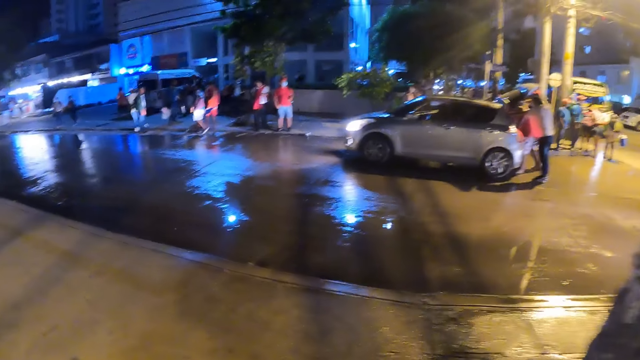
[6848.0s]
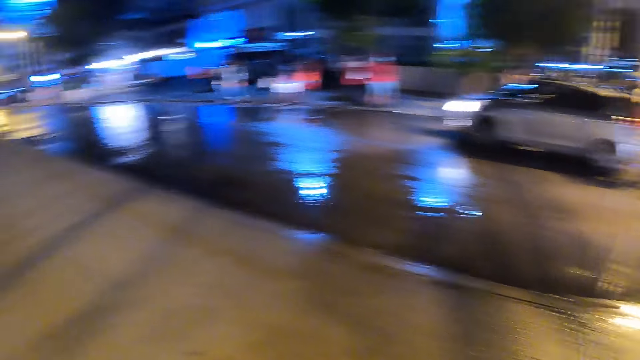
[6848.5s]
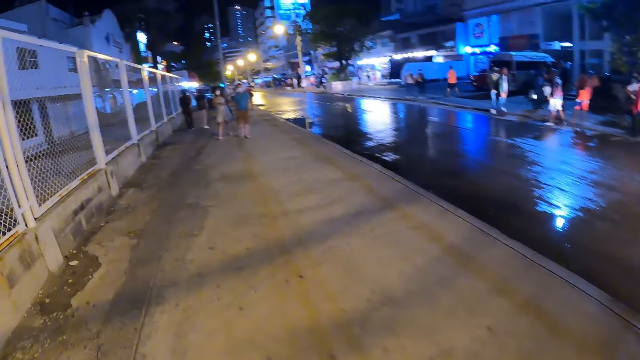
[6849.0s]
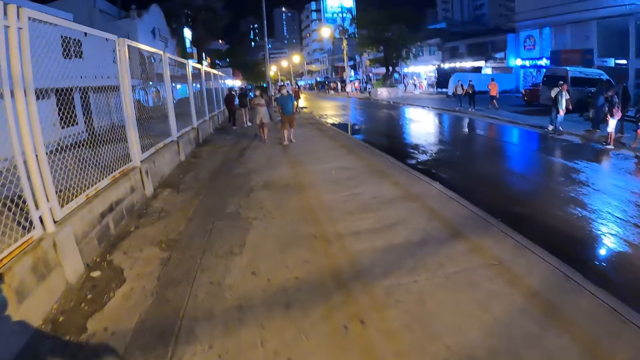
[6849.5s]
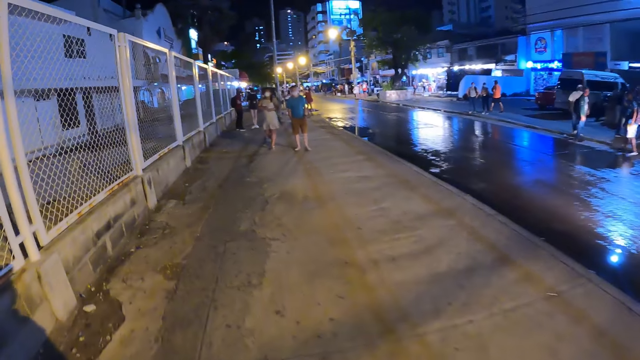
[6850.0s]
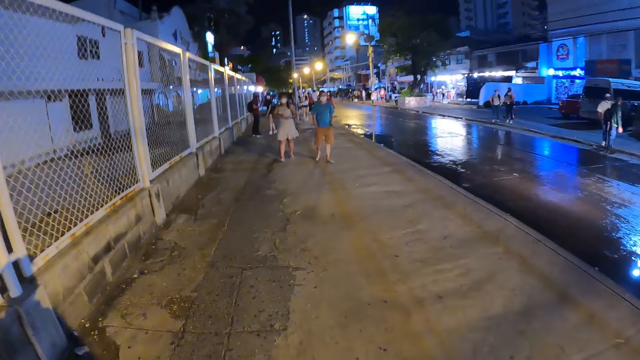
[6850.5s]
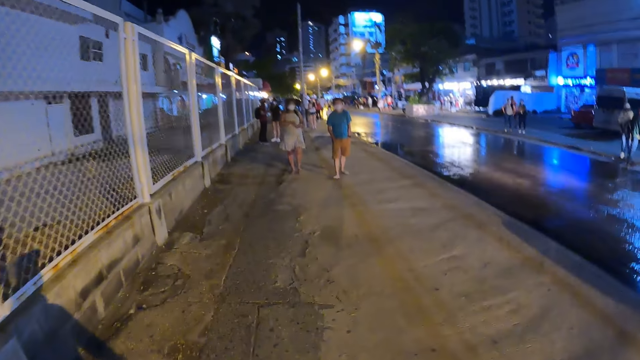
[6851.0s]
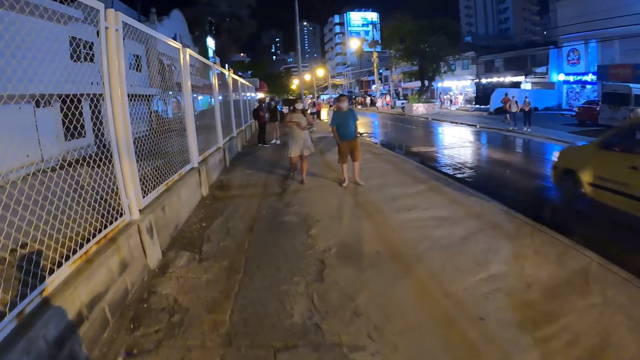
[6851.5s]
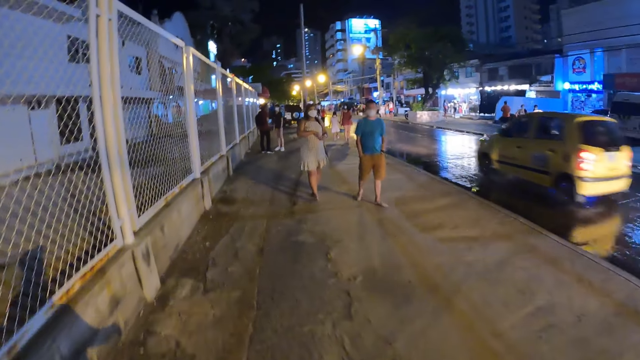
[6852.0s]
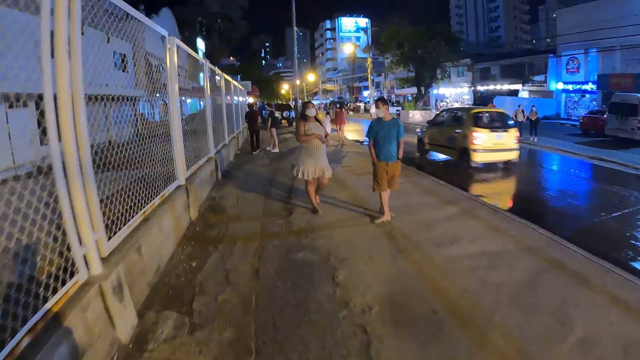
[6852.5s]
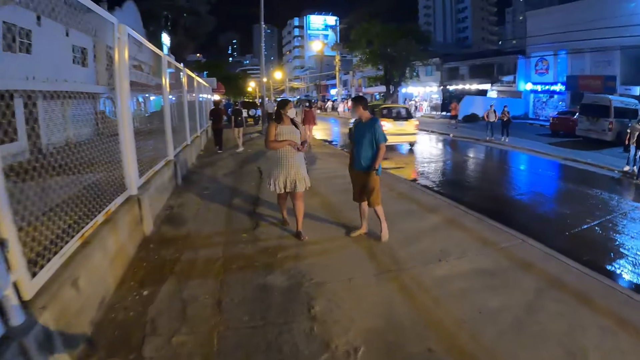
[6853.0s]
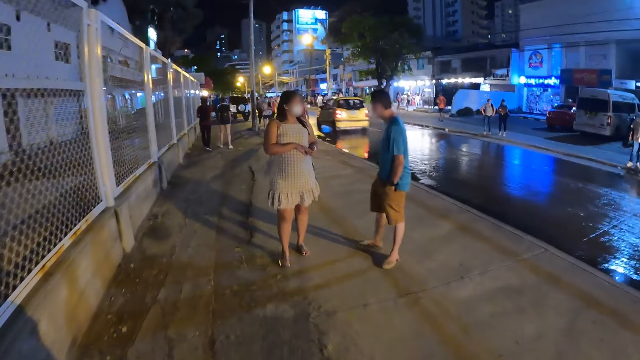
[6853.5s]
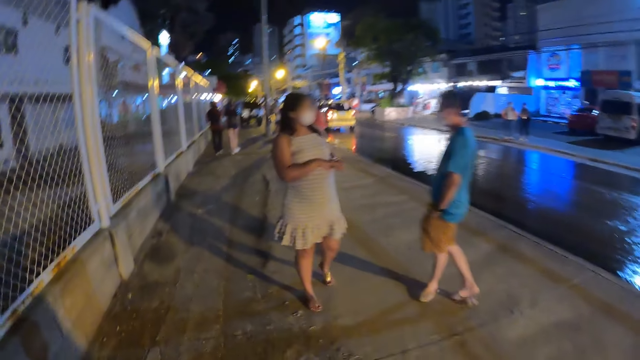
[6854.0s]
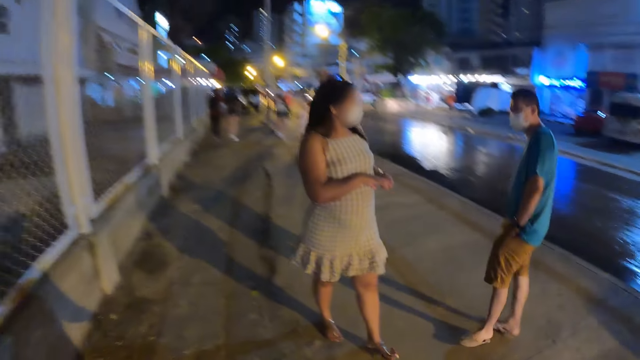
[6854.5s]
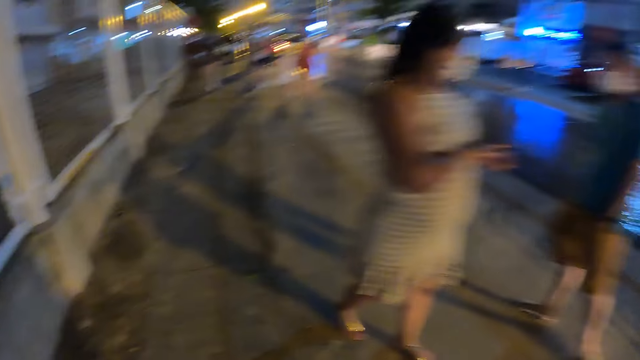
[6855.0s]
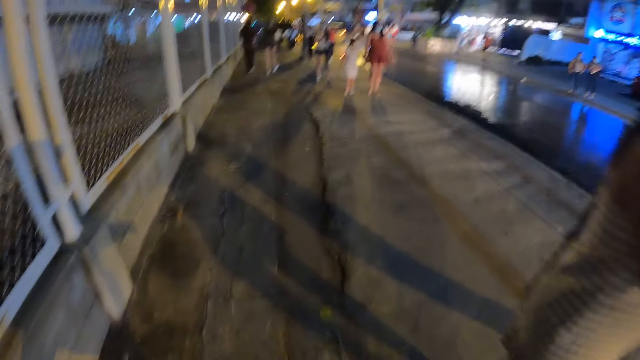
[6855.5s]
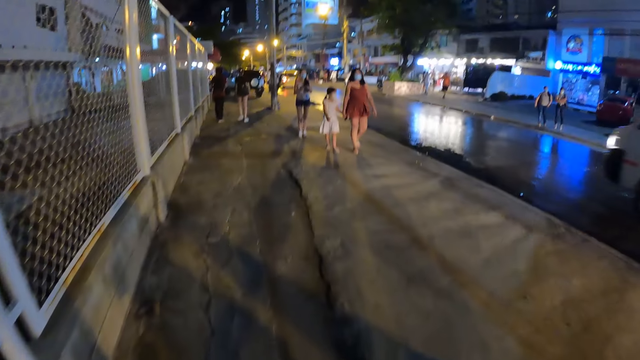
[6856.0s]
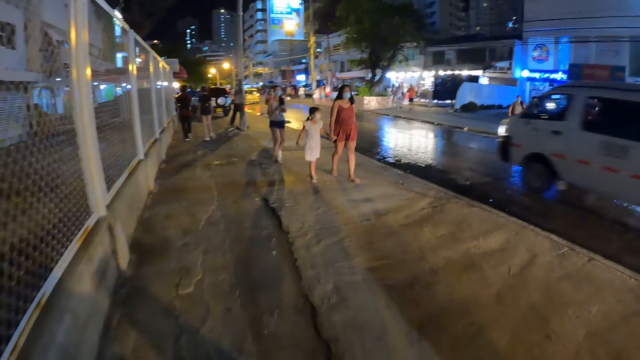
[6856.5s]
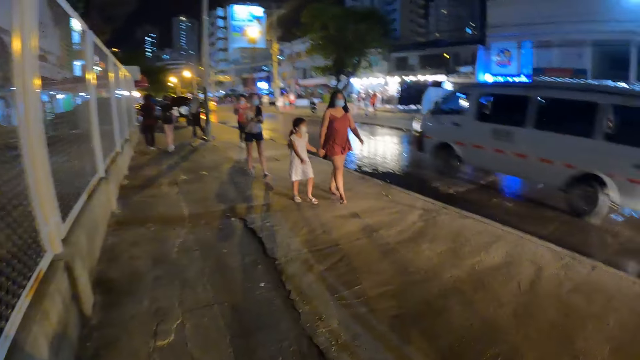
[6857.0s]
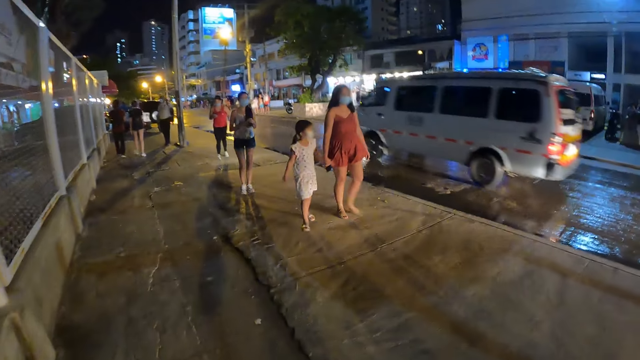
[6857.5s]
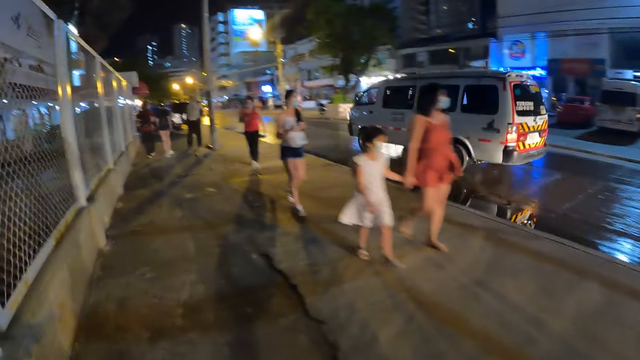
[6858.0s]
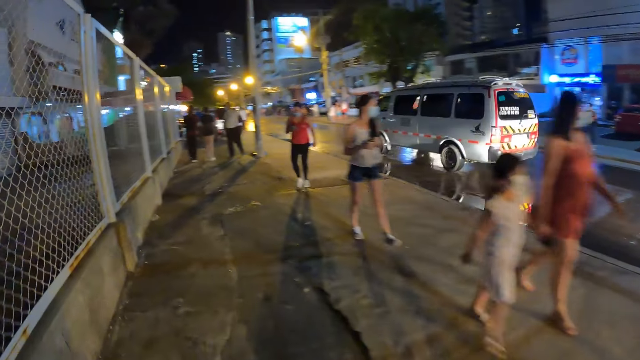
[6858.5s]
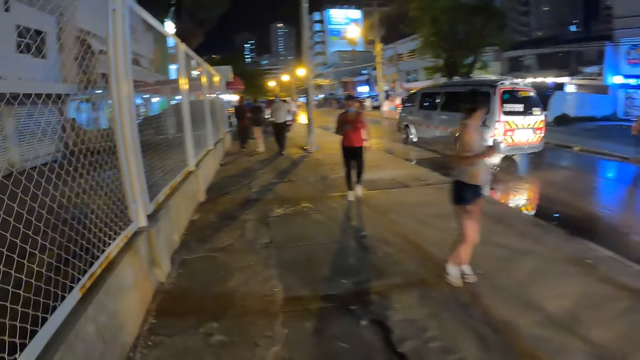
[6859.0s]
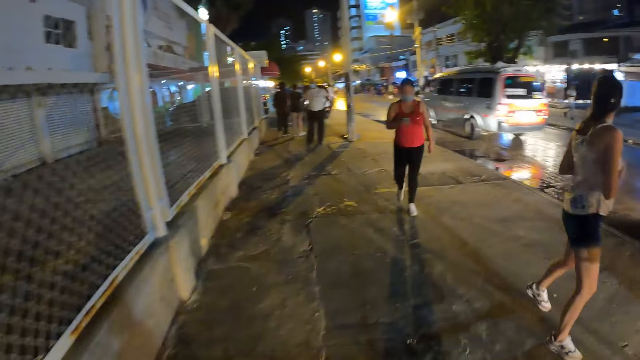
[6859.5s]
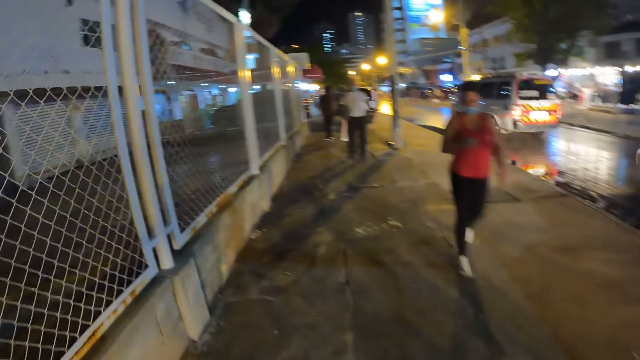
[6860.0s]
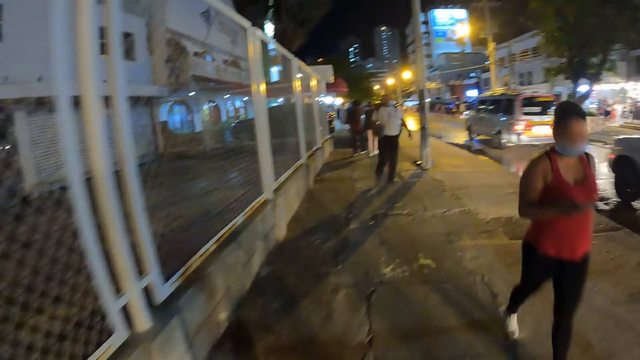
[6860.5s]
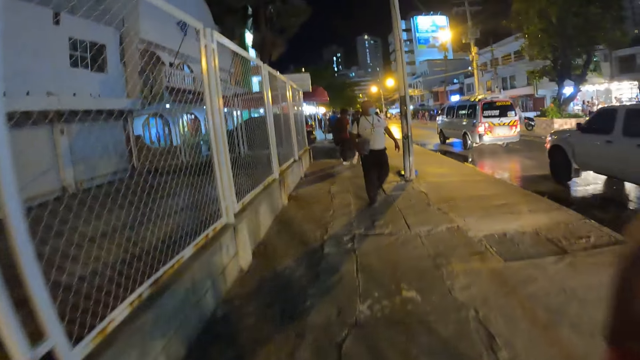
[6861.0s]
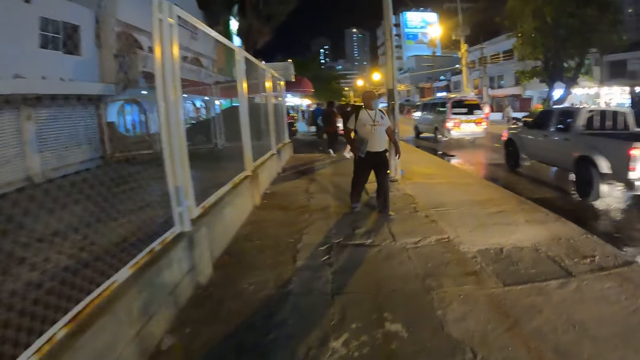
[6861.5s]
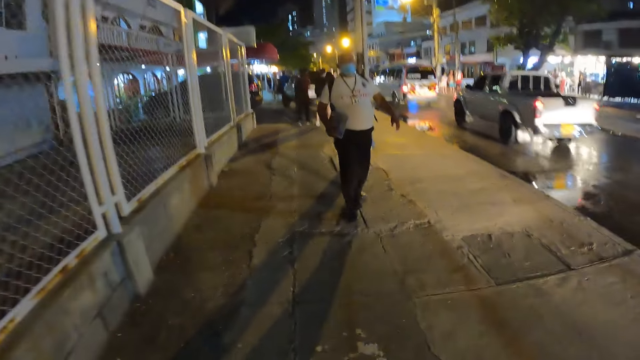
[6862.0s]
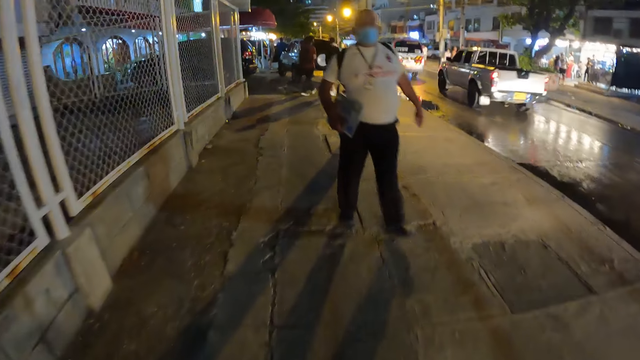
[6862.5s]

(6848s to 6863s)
A yellow car drives past the camera wearer. A white bus drives past the camera wearer. A white truck drives past the camera wearer.

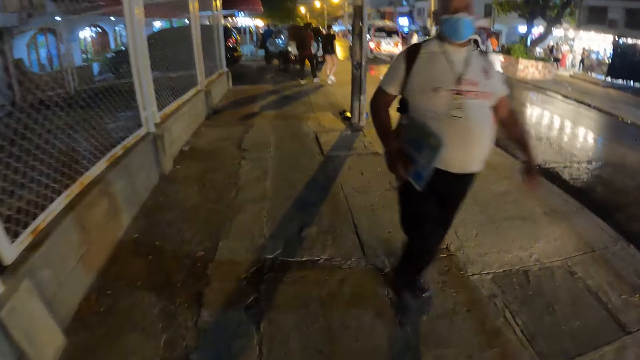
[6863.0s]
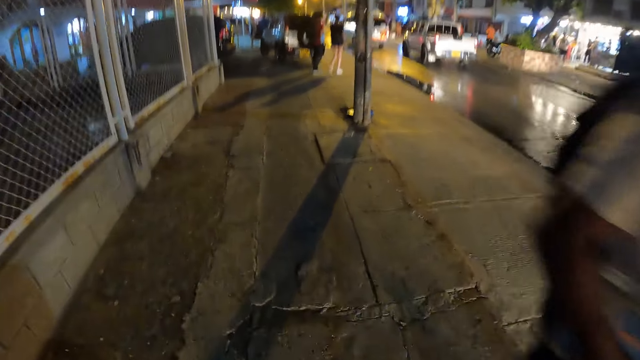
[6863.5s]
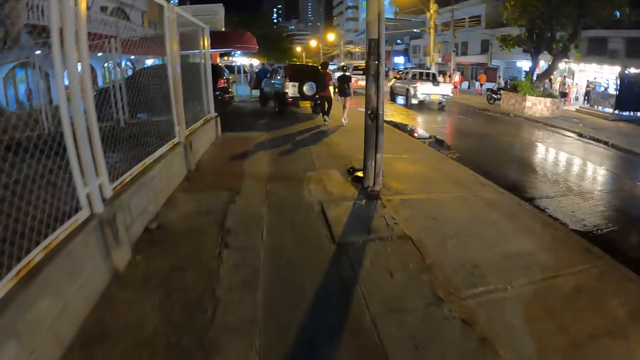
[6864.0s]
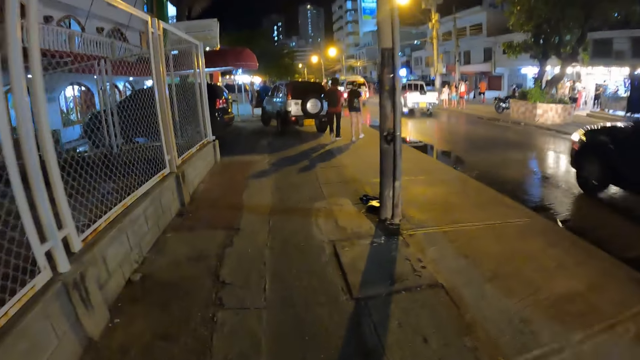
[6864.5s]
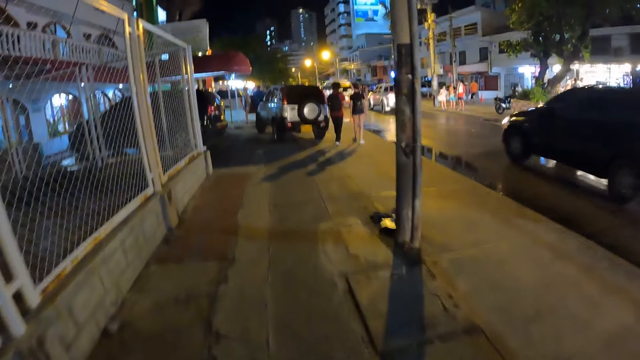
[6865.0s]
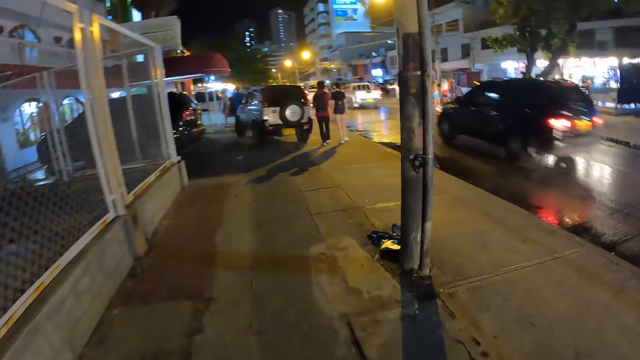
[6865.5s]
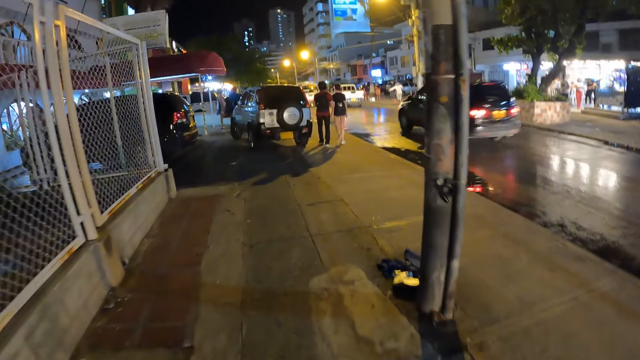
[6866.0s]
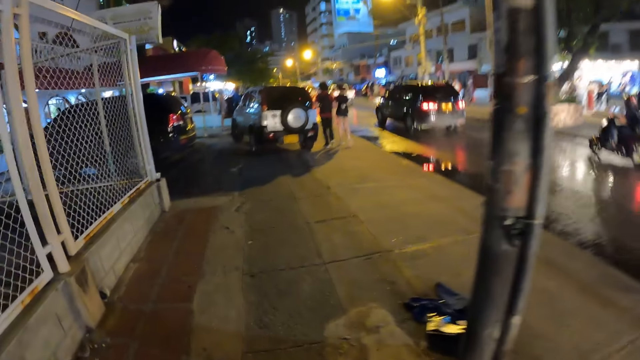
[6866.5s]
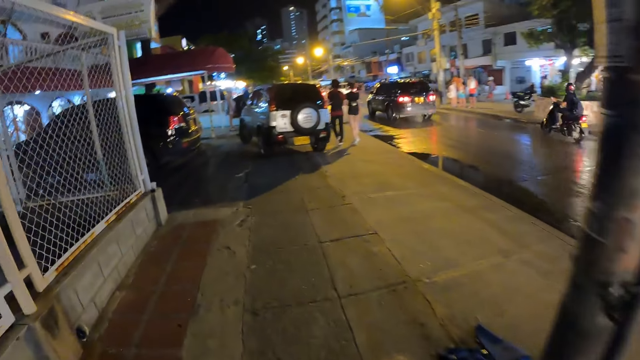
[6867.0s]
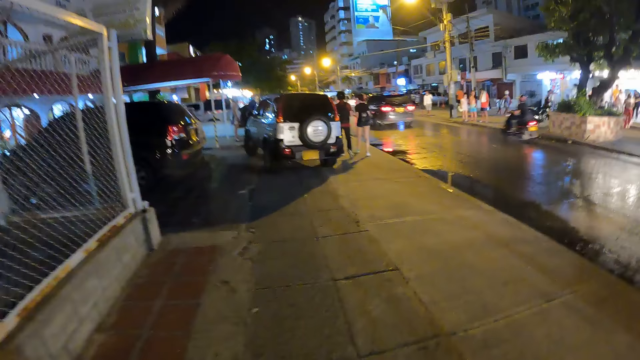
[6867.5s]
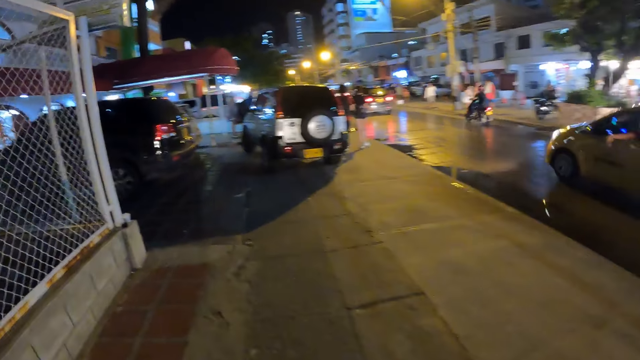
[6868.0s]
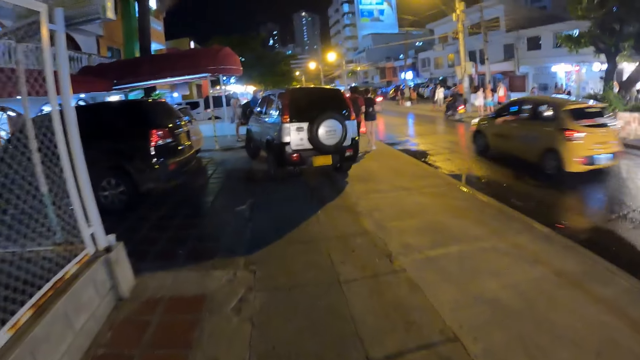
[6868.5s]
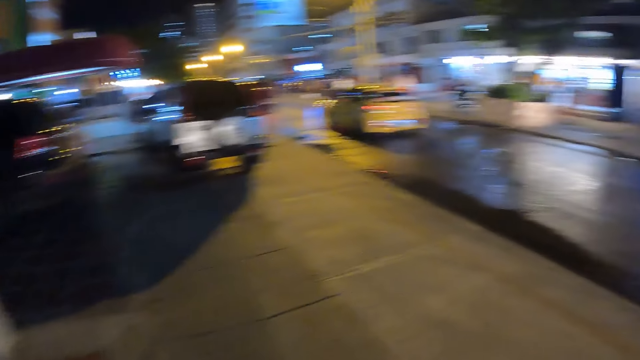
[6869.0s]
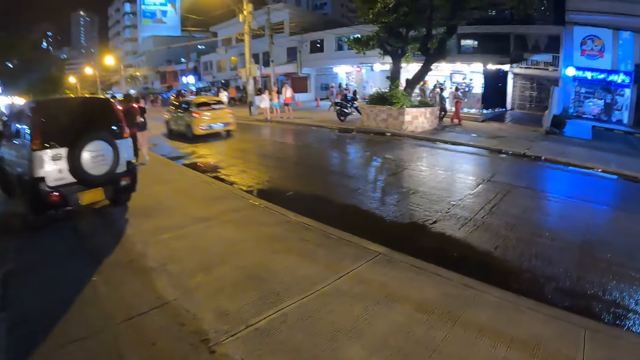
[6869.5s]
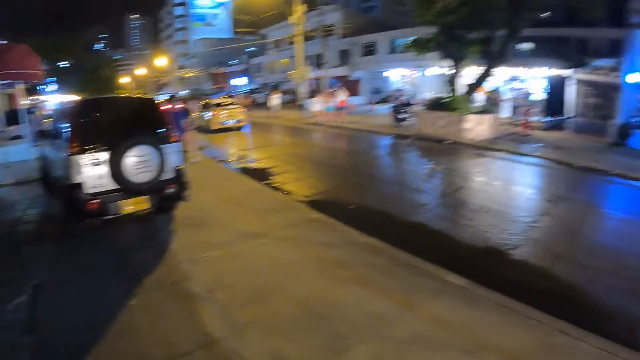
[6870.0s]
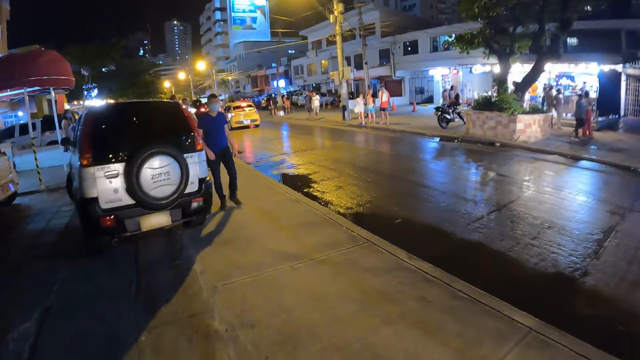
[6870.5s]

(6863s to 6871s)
A black car drives past the camera wearer. A bike drives past the camera wearer. A yellow car drives past the camera wearer.
